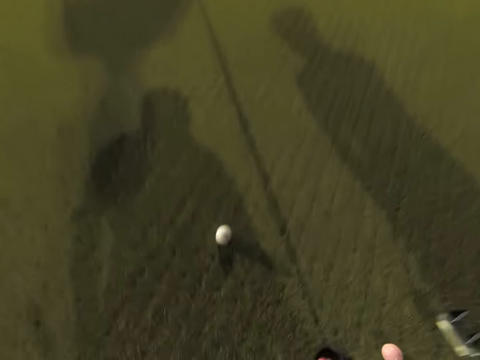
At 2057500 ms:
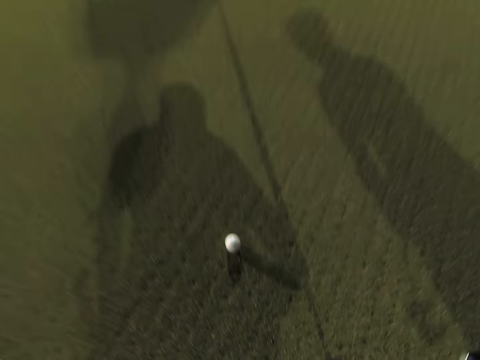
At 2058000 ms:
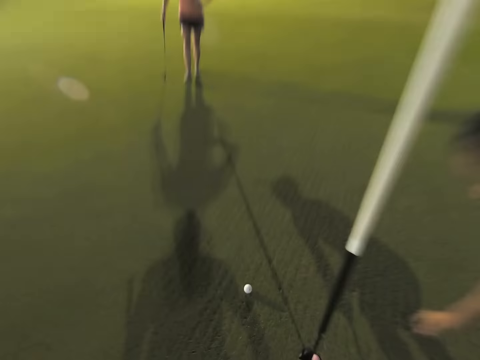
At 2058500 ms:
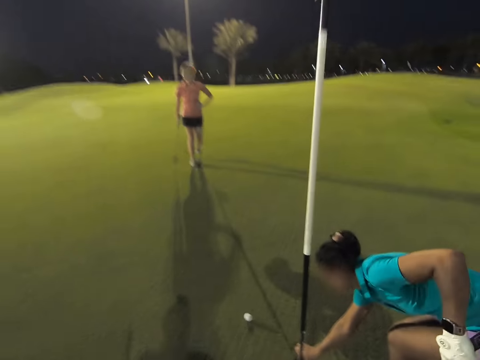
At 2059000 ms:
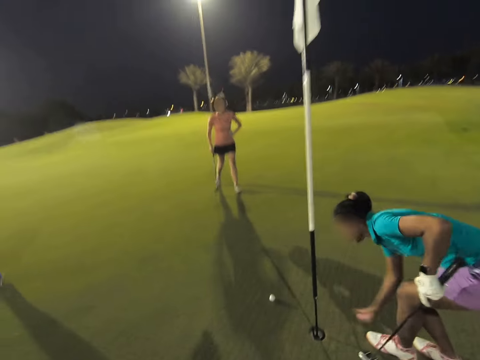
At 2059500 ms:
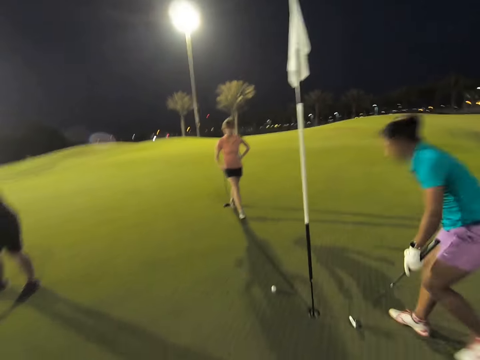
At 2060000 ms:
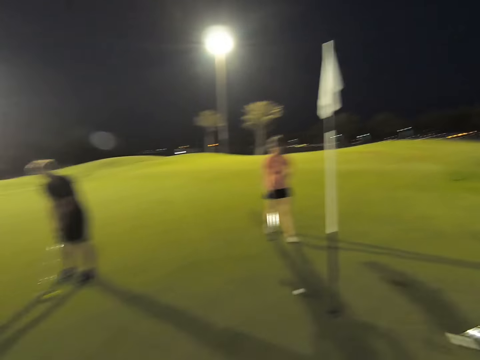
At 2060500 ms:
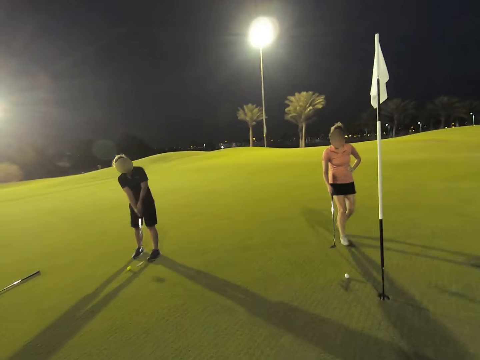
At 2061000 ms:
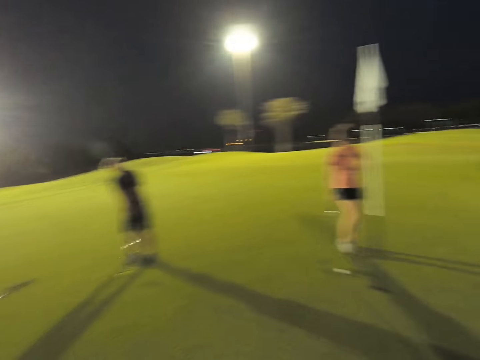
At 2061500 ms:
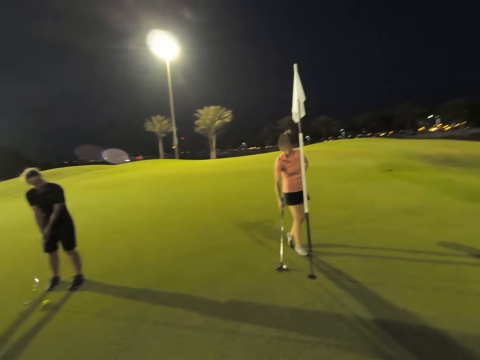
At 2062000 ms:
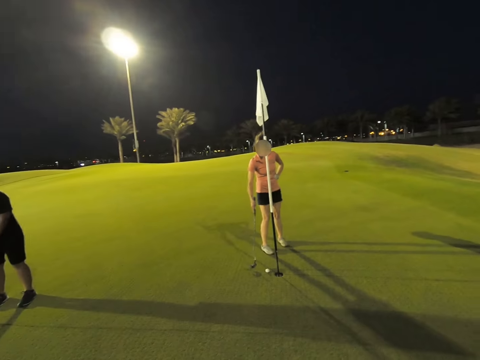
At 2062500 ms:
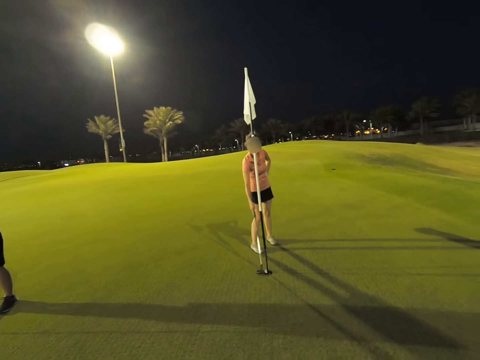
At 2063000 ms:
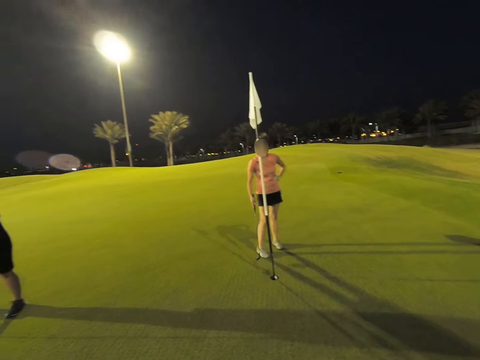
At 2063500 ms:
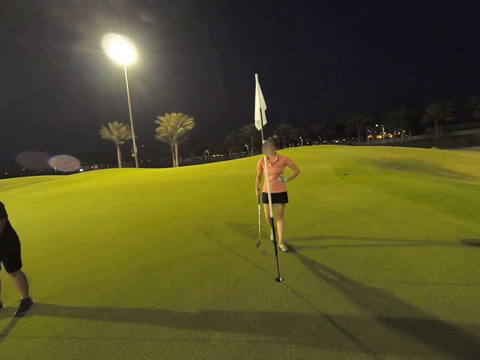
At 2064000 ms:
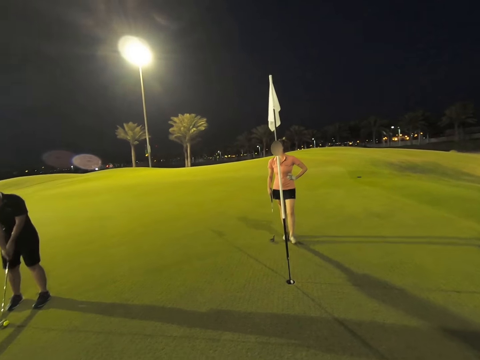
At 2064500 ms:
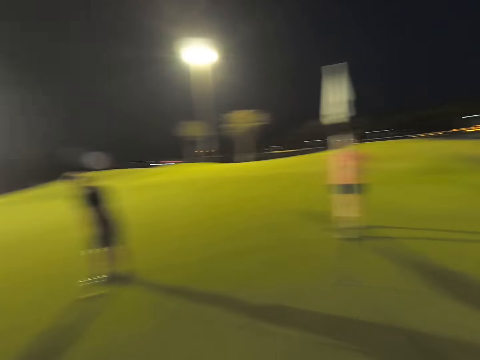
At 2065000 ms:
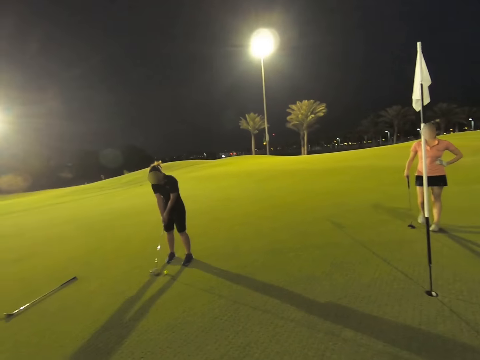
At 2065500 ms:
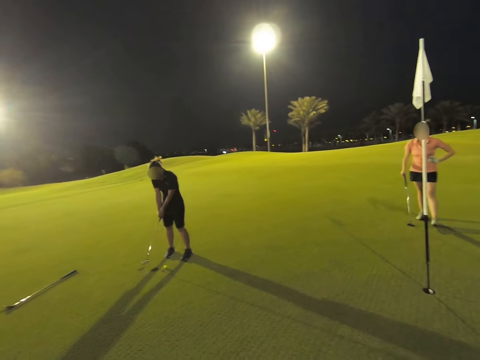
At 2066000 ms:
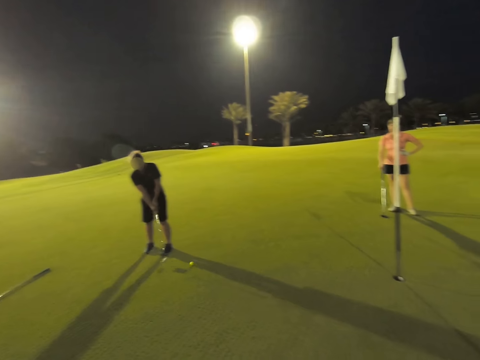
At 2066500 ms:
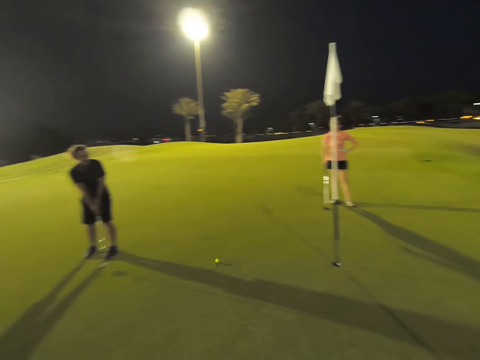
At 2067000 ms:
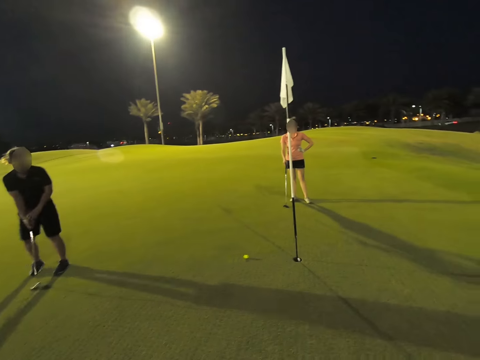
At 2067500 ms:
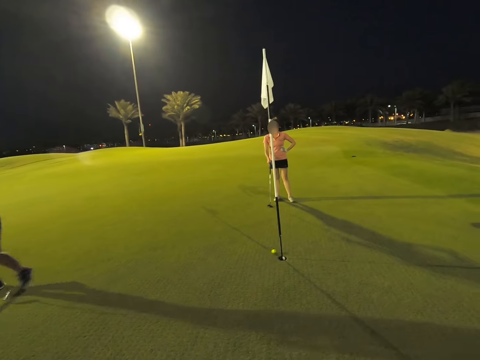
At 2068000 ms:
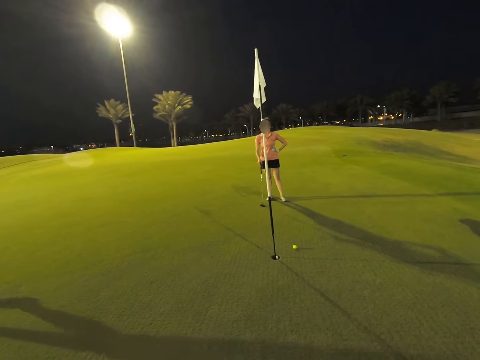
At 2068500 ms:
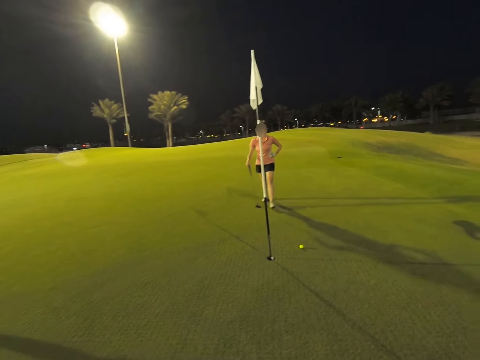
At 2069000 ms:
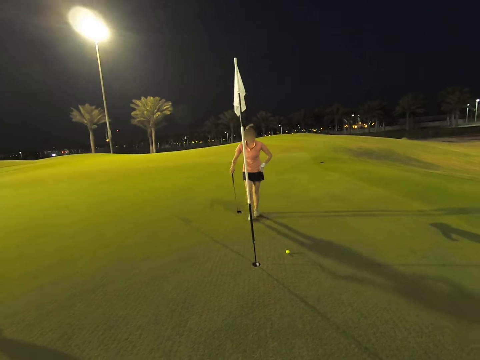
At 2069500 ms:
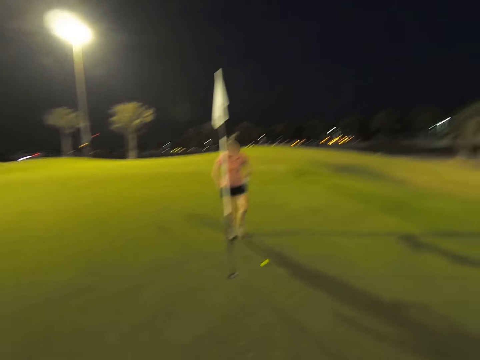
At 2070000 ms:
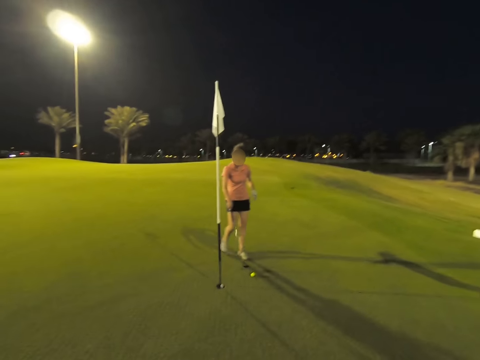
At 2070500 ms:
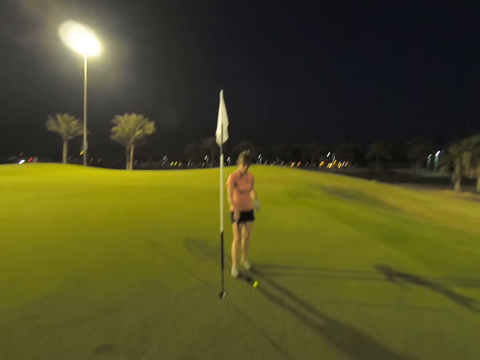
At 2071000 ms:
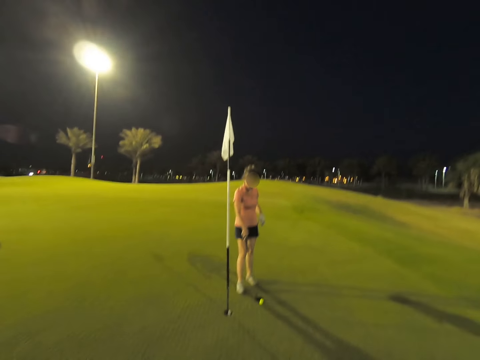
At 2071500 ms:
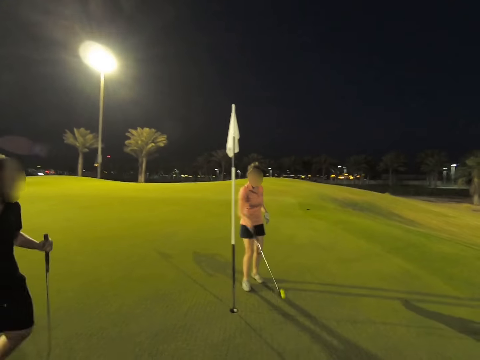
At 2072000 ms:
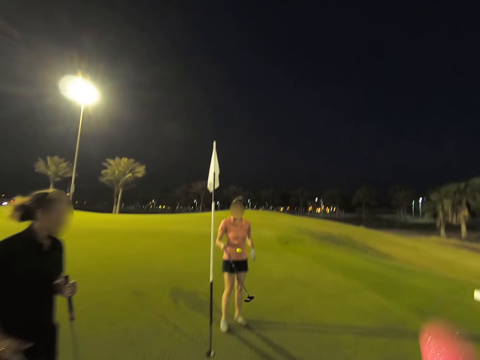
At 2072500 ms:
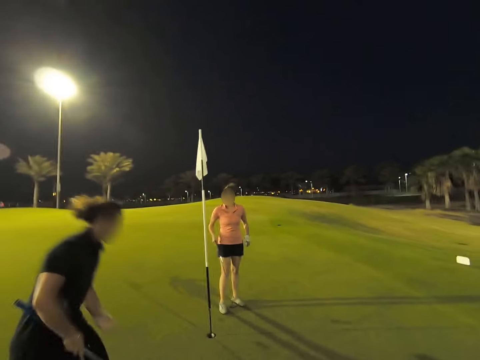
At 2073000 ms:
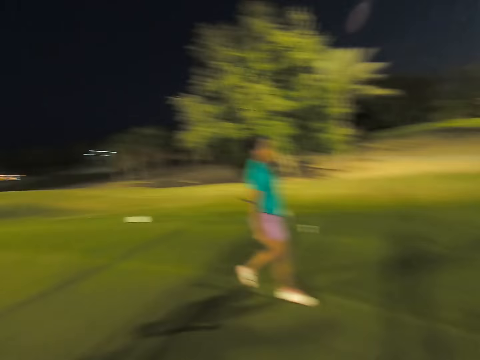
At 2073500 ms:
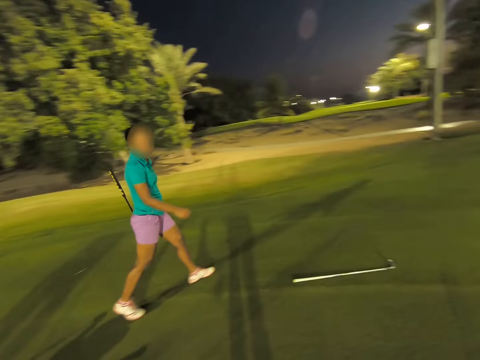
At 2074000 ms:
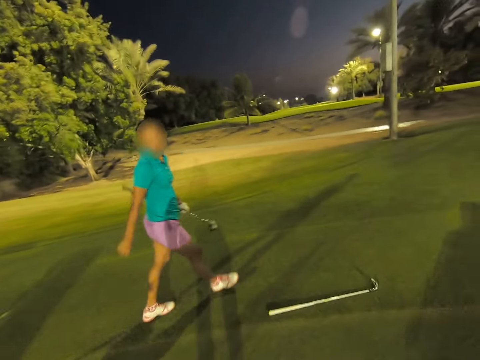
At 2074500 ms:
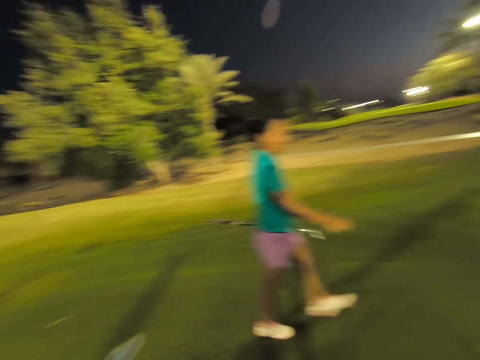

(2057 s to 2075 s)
A woman hits the ball further towards the hole. She picks up the ball. Another woman hits the ball towards the hole. She enters the ball in the hole. A third woman hits the ball towards the hole. The camera wearer plays with the golf. They juggle the ball. The second woman picks up the ball with the stick.

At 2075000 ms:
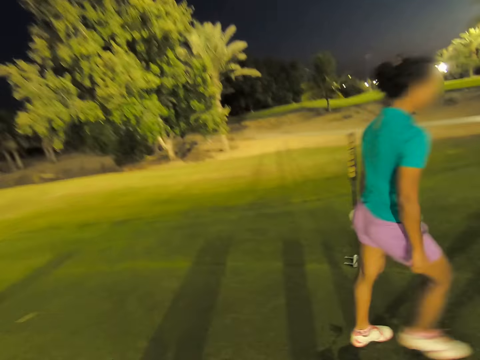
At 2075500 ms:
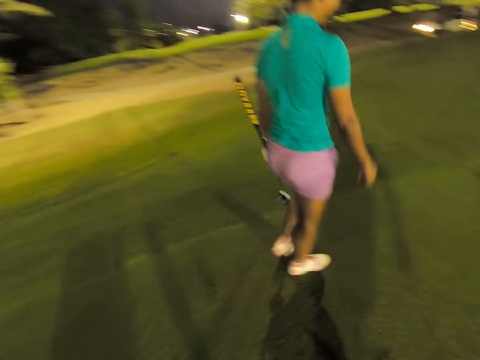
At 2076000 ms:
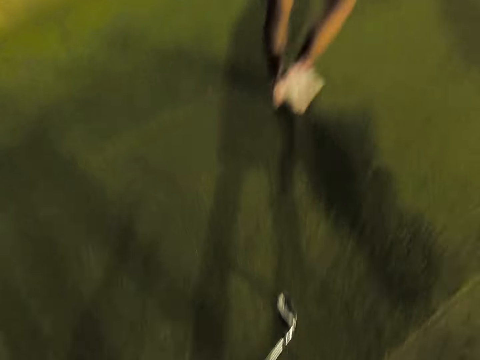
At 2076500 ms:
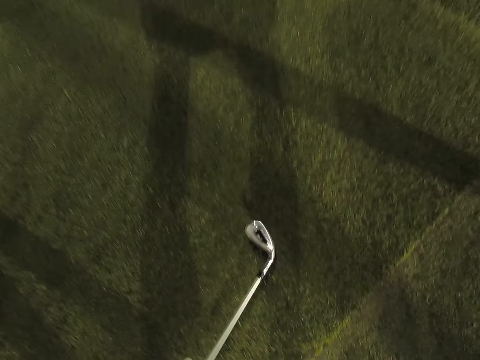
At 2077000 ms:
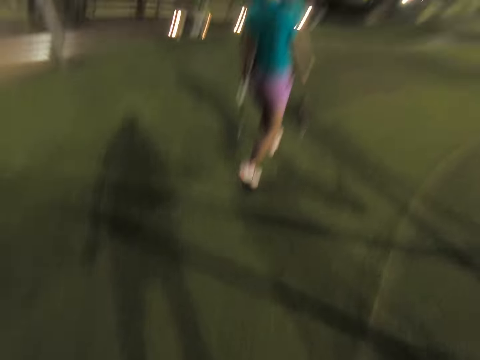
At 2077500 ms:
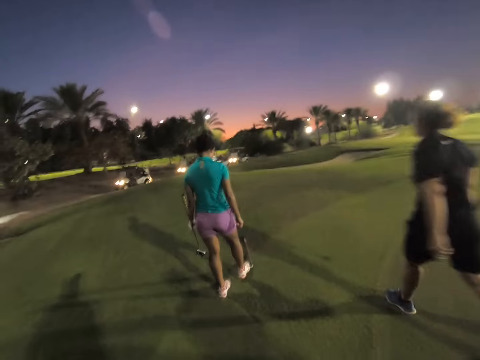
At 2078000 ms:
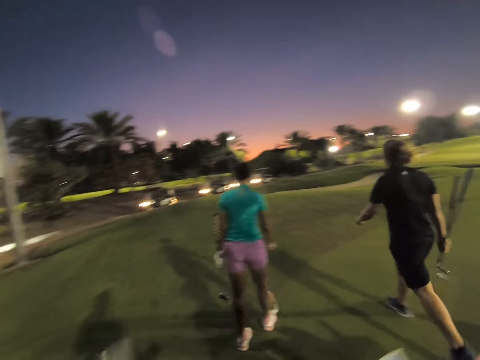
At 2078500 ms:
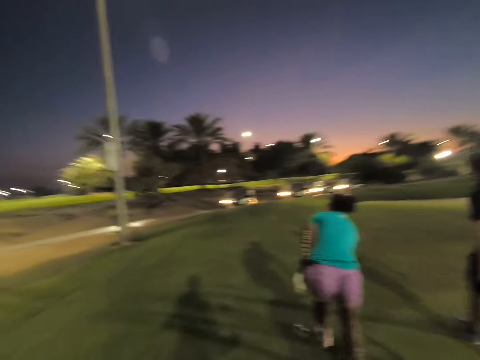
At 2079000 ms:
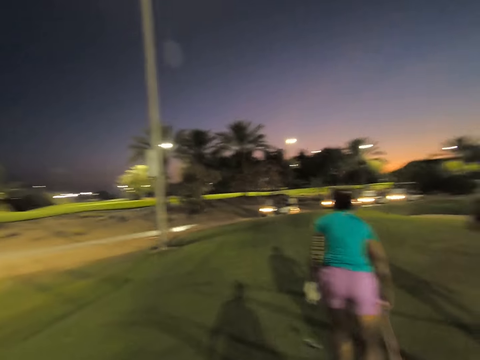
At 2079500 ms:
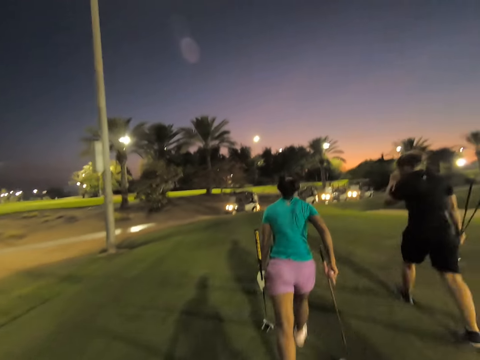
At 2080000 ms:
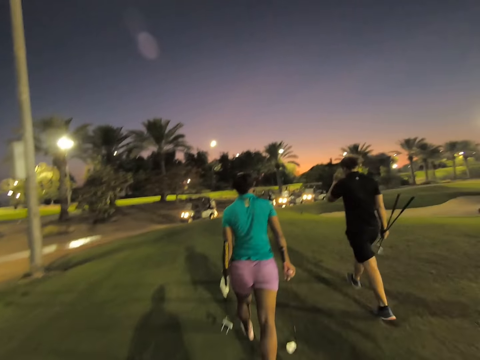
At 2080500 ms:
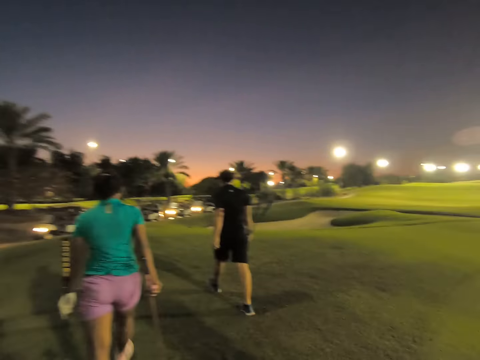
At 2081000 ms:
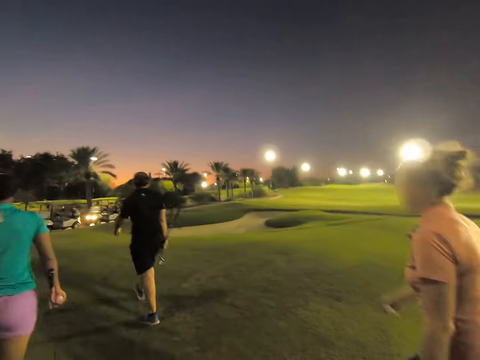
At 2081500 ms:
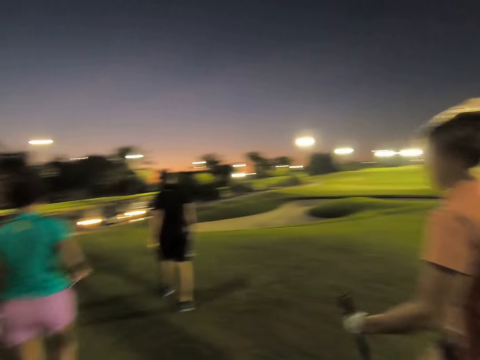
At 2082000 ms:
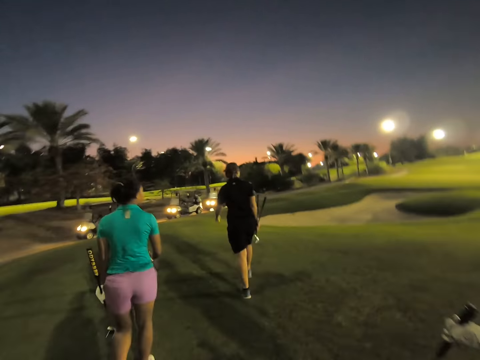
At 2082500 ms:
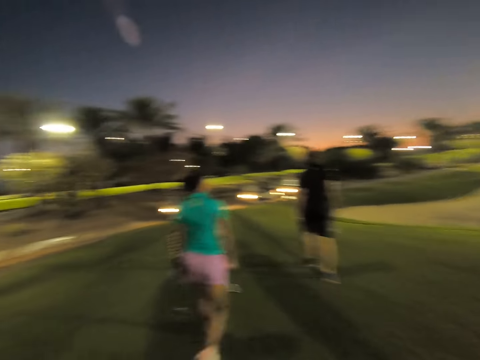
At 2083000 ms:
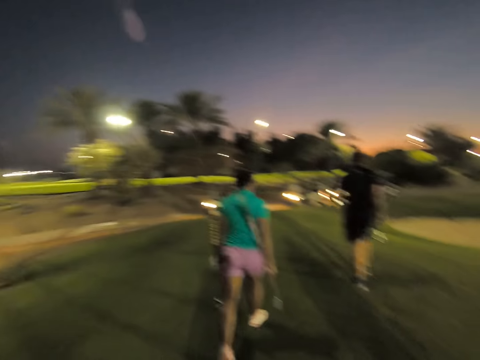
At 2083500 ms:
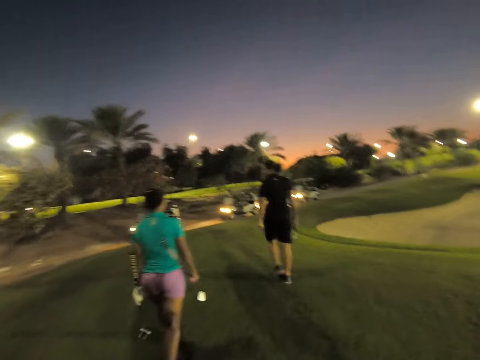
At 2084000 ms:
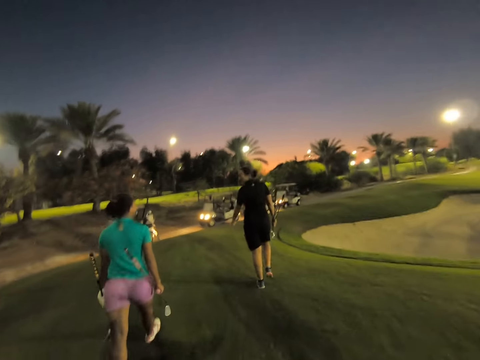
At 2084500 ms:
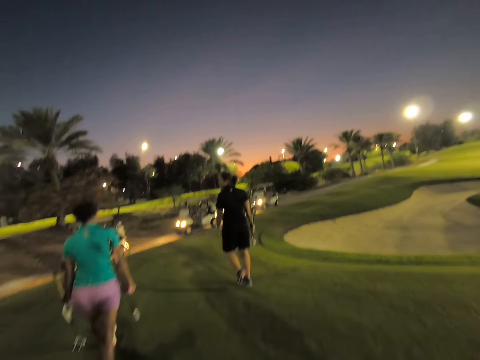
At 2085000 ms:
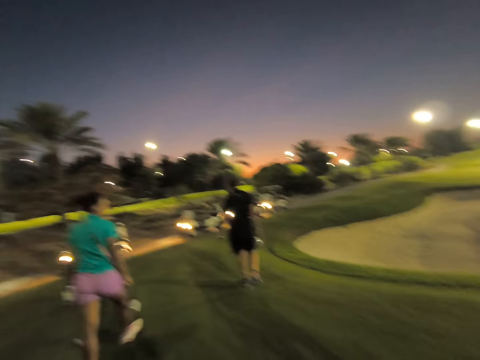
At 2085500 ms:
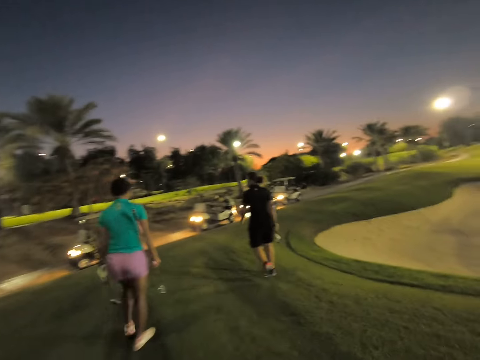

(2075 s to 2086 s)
The camera wearer picks up the golf stick from the ground. They walk around the field. A woman takes up a stick with her right hand.
